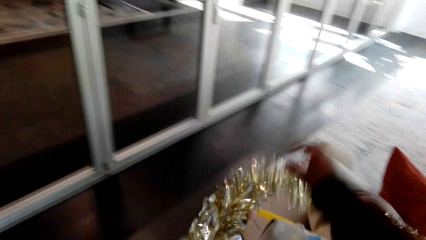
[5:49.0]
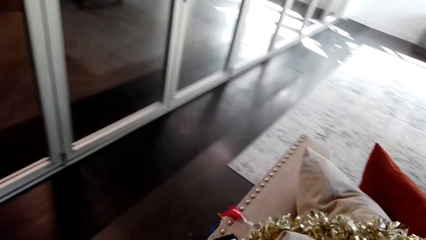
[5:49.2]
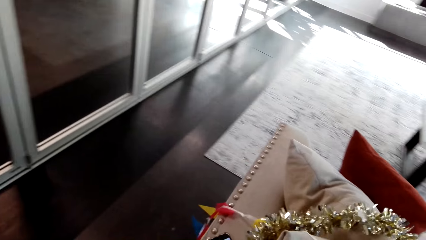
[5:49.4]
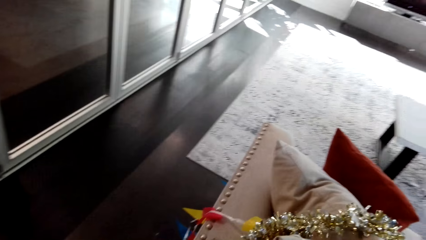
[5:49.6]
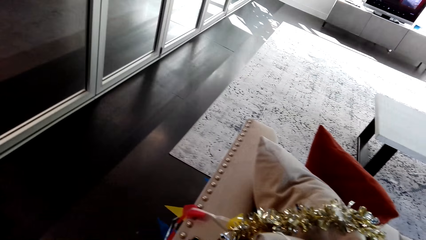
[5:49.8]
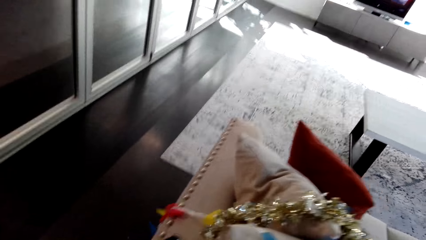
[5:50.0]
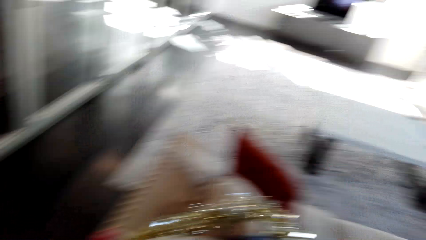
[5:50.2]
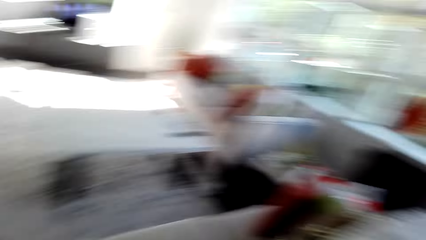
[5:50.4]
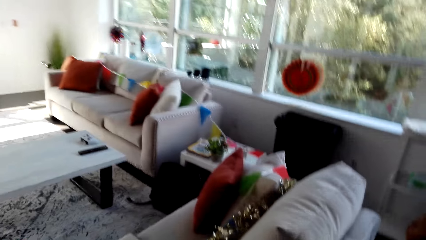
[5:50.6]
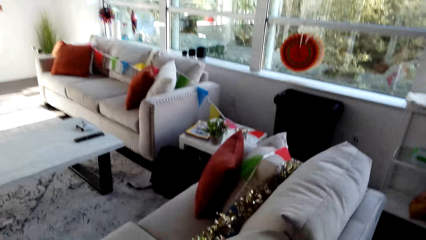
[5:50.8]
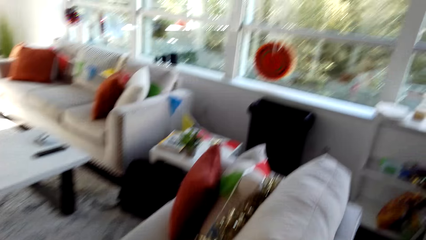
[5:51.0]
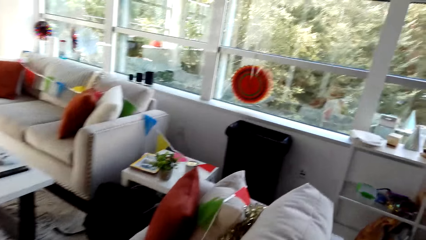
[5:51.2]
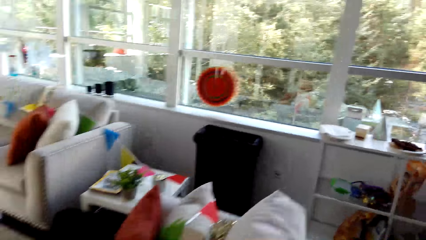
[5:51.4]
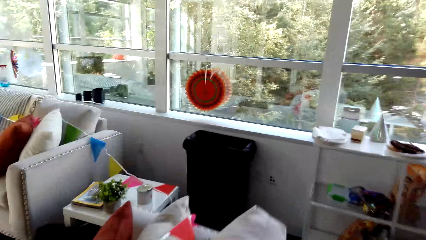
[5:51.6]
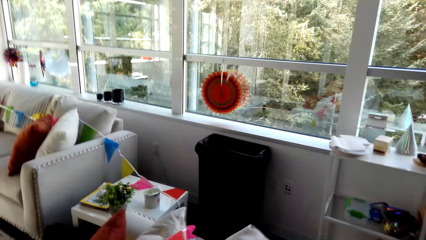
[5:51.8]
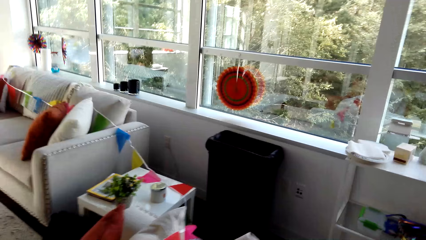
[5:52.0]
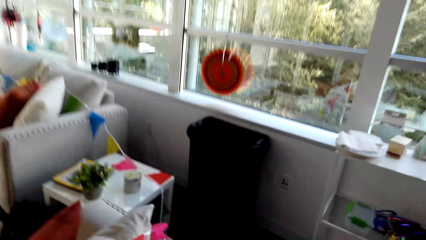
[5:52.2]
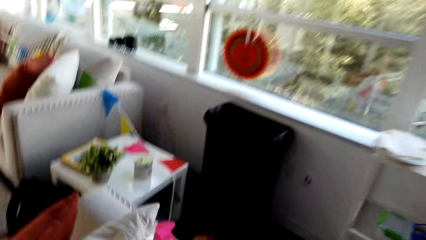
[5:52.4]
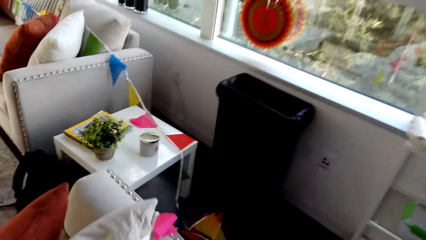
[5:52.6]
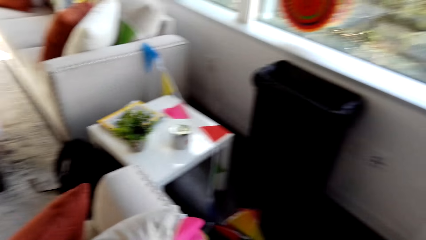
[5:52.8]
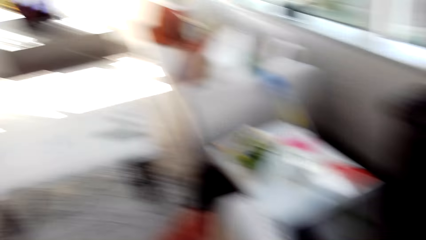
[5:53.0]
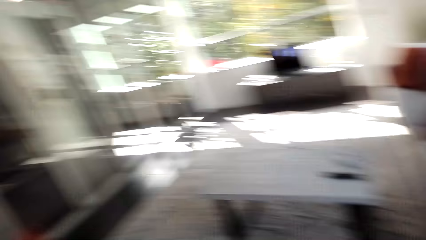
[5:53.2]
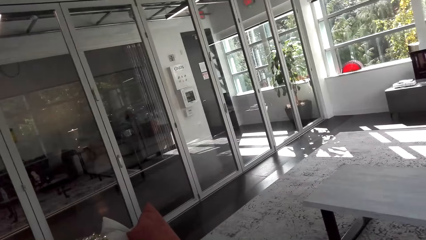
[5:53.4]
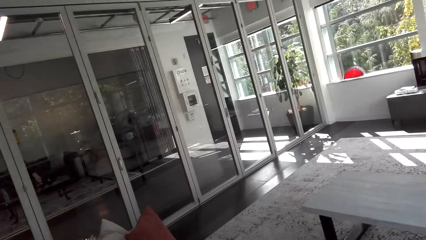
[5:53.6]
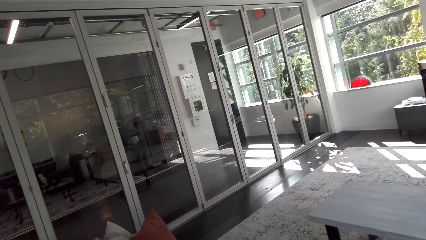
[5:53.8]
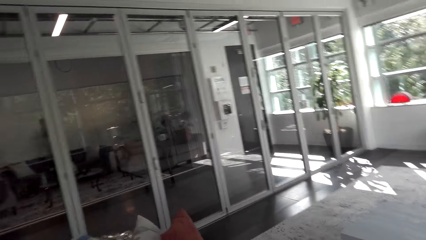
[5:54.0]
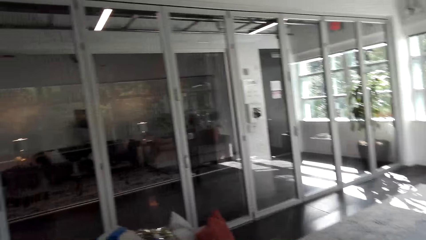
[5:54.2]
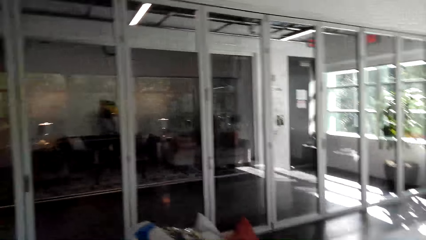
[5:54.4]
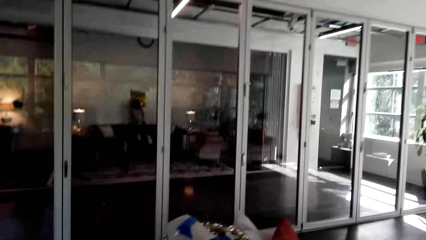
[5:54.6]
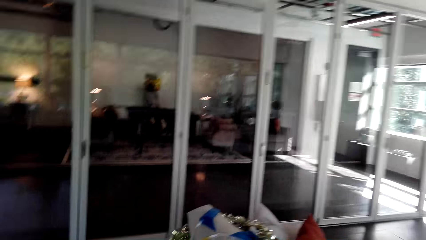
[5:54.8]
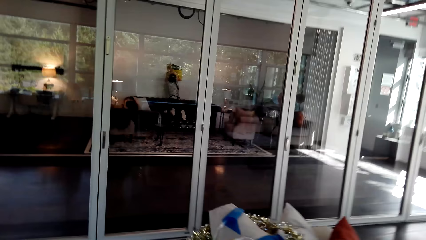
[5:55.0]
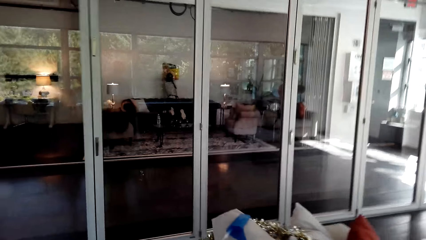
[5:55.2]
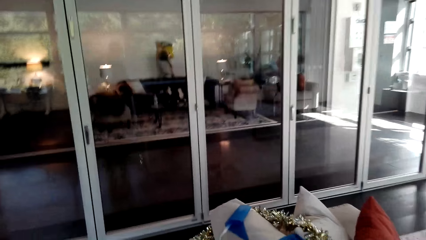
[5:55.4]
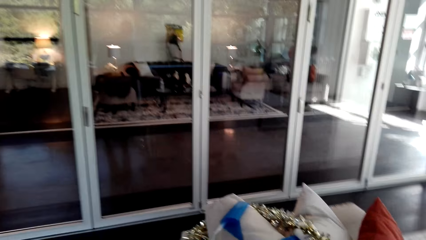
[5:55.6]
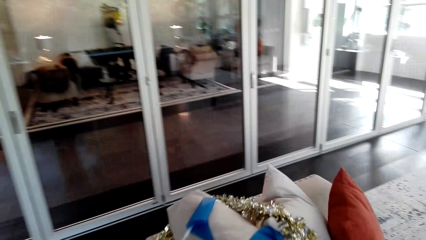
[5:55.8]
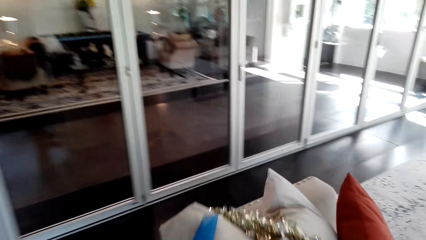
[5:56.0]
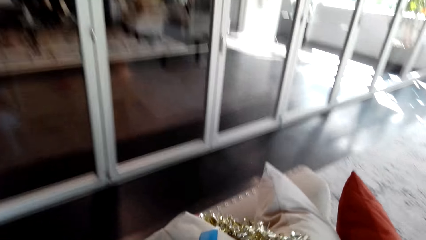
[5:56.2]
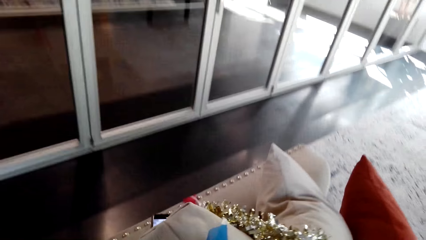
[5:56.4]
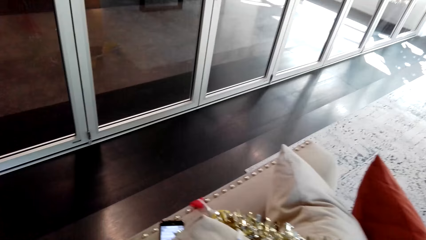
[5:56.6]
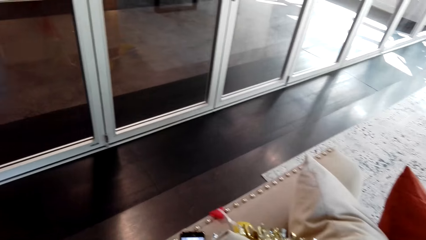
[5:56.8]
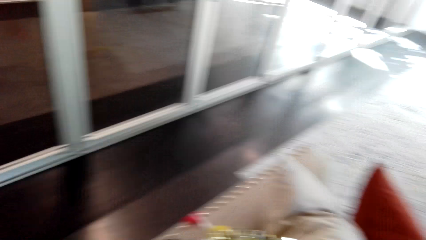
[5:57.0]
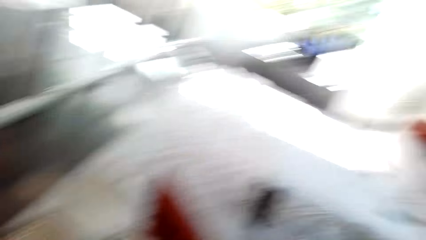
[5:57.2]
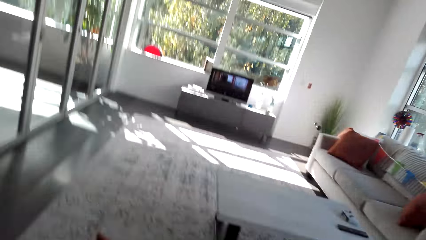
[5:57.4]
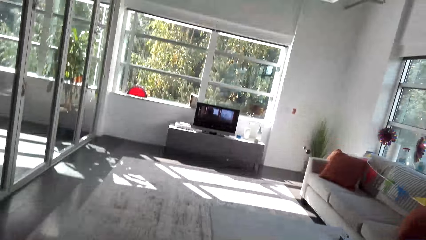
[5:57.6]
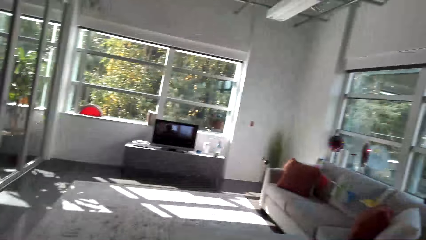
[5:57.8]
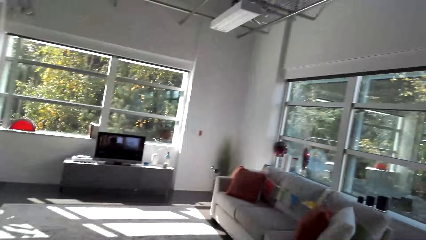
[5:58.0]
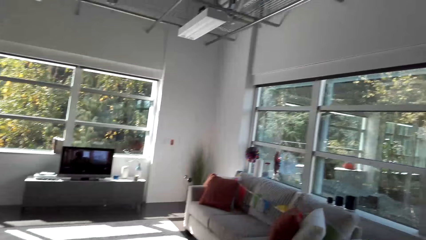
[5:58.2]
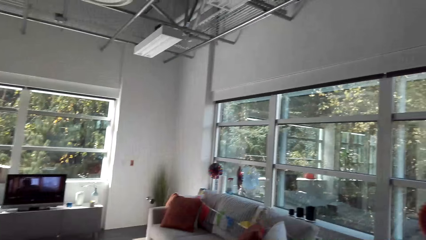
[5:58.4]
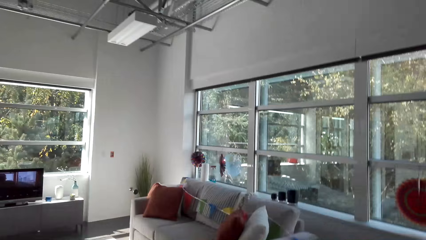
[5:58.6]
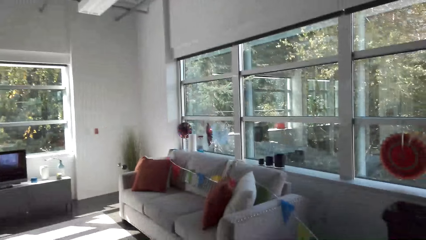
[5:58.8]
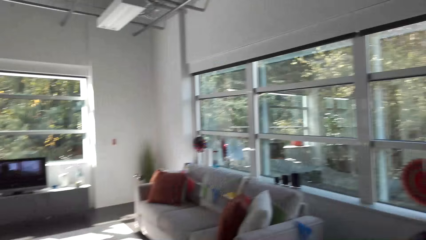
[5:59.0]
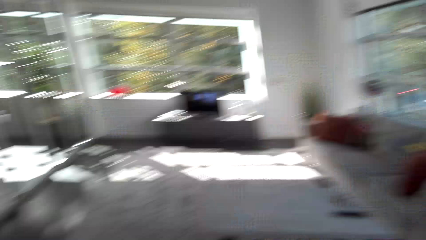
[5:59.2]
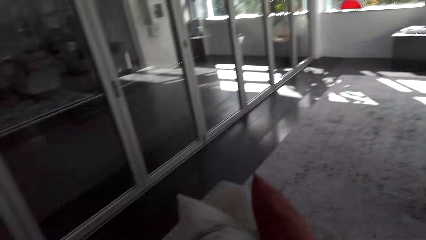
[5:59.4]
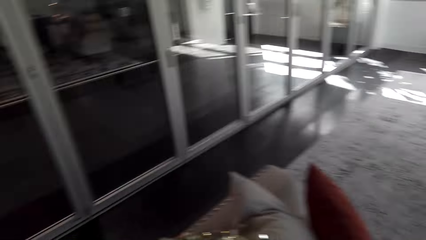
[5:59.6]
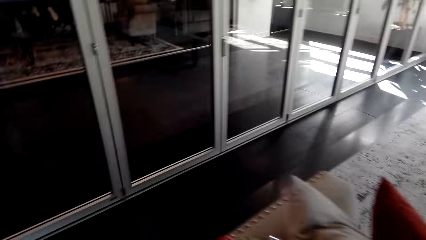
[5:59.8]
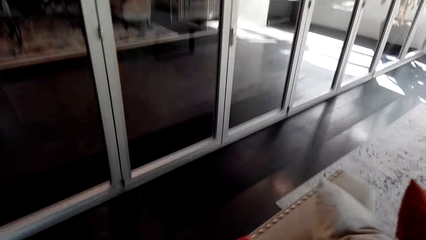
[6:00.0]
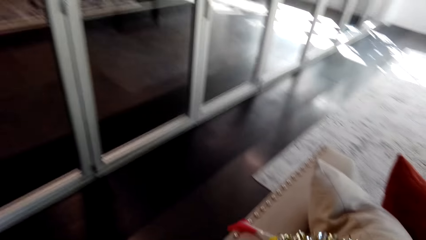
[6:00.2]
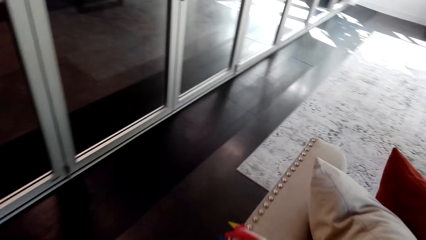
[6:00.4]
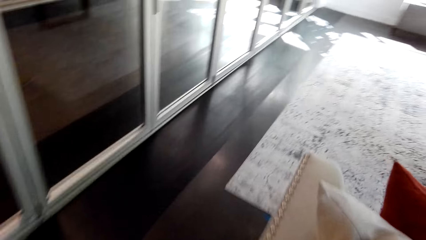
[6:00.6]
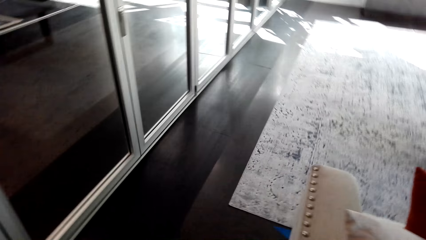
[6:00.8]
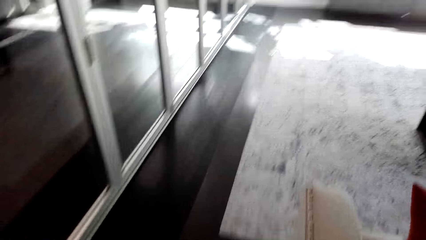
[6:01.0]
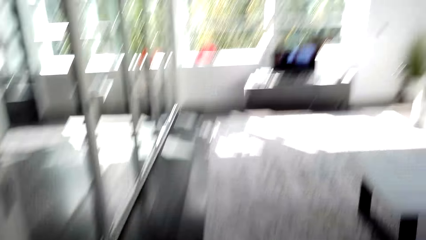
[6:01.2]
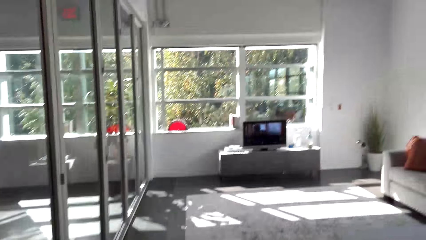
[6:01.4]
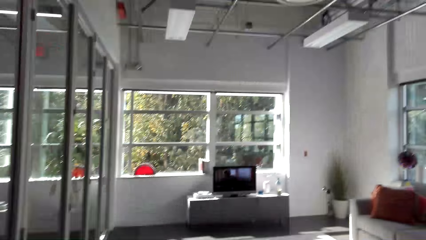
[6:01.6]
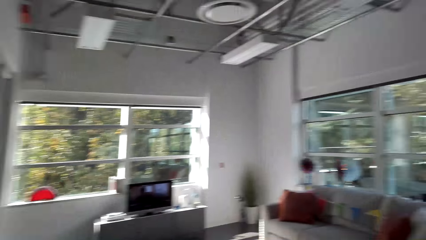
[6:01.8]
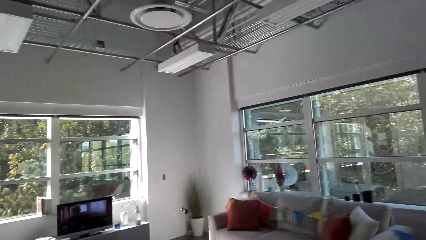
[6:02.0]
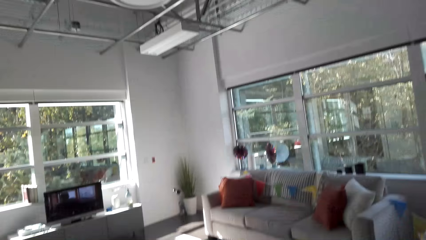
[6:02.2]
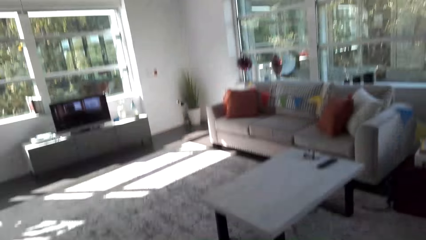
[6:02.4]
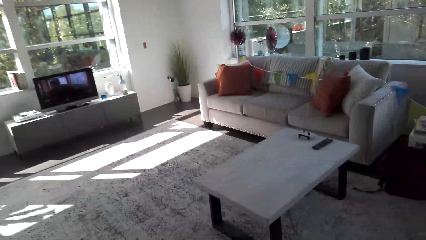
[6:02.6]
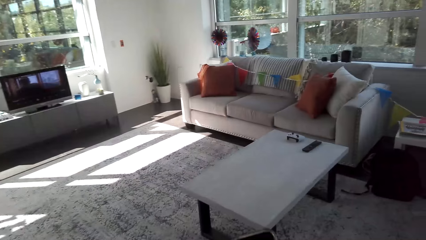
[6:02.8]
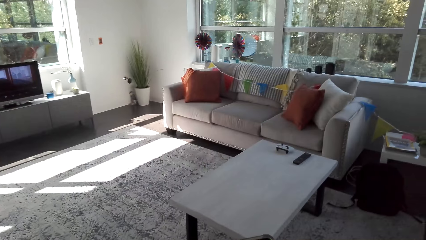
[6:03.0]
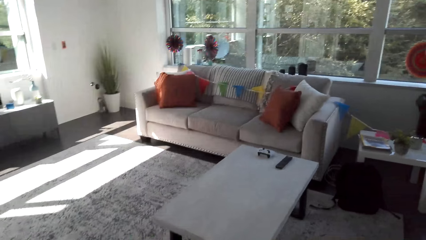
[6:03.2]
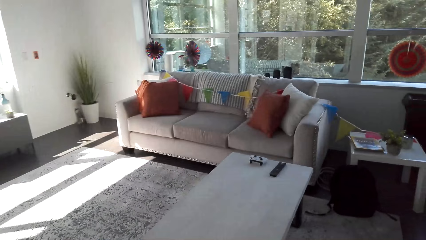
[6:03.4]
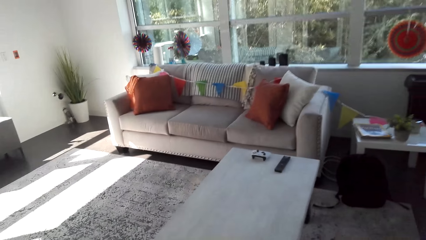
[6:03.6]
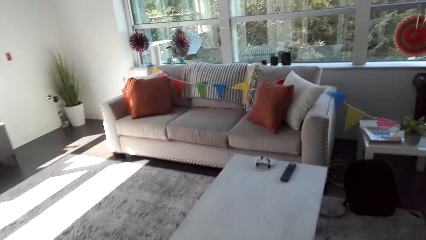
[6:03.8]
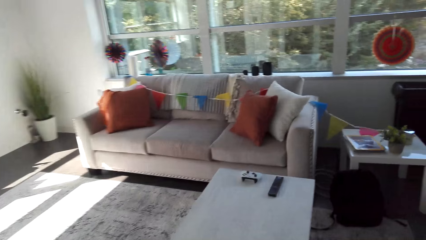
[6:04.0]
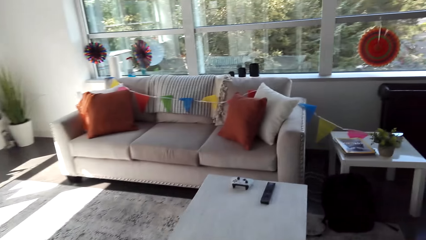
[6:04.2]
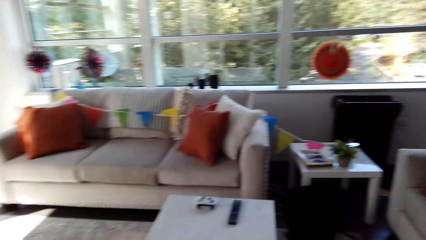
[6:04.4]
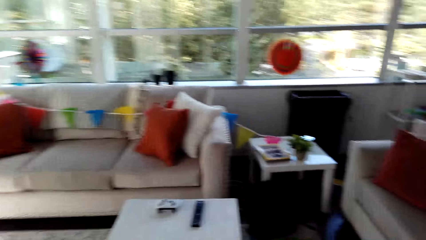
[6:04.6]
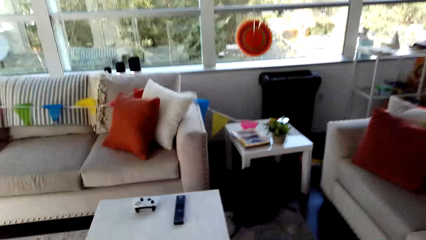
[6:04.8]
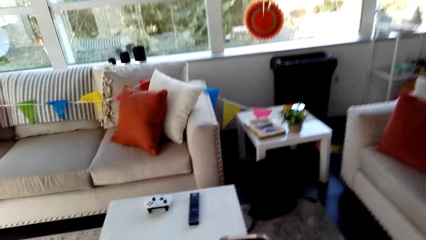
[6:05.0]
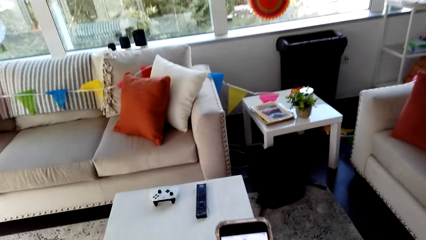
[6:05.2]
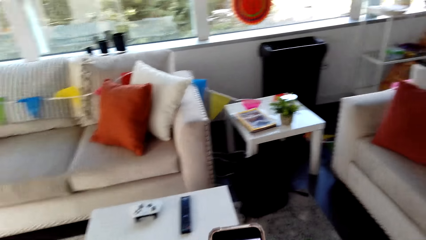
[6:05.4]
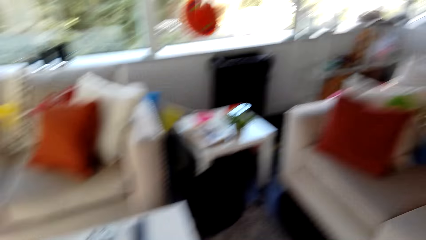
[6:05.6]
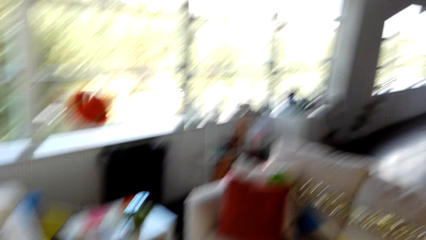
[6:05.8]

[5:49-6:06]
The camera wearer puts the flower decor on the couch. They look around. They walk in a room. They look around. They walk in a room. They align a flower on the couch. They walk in a room. They look around. They walk in a room. They look at a mobile phone.
